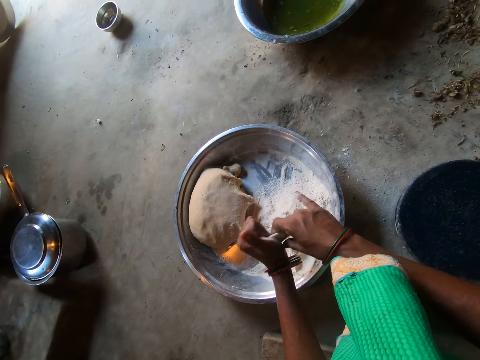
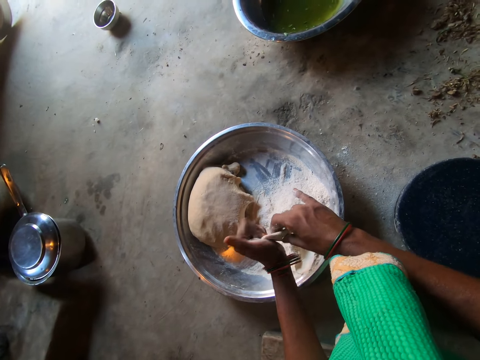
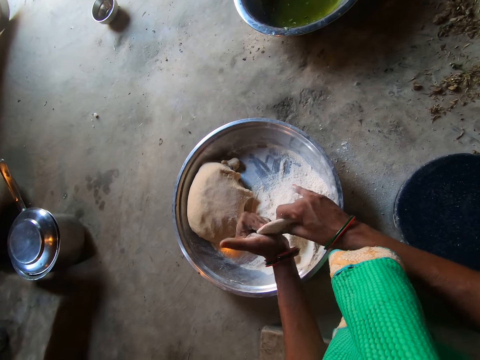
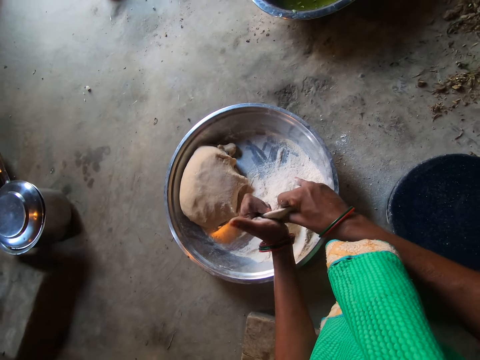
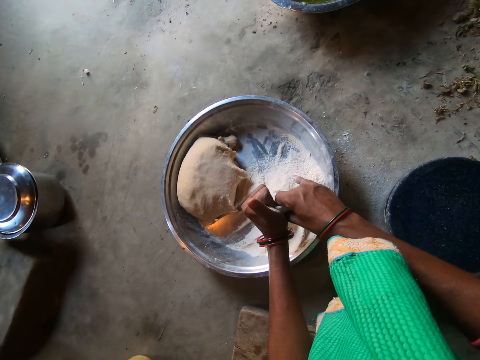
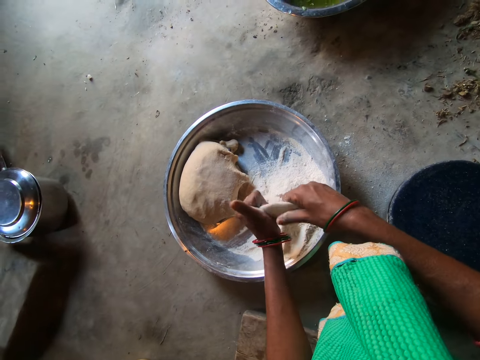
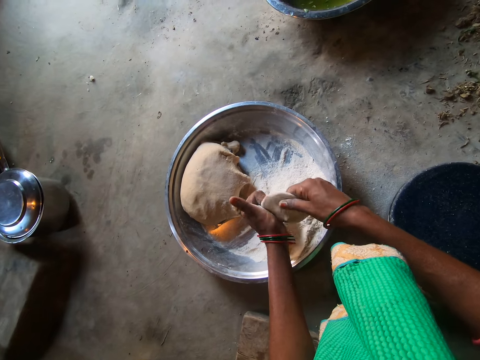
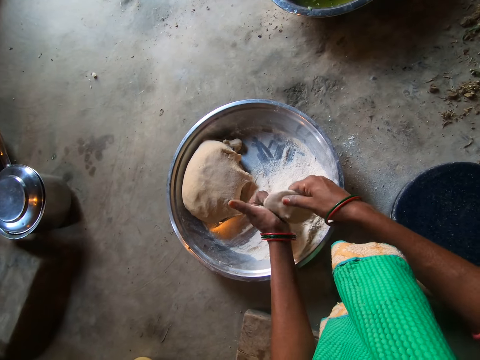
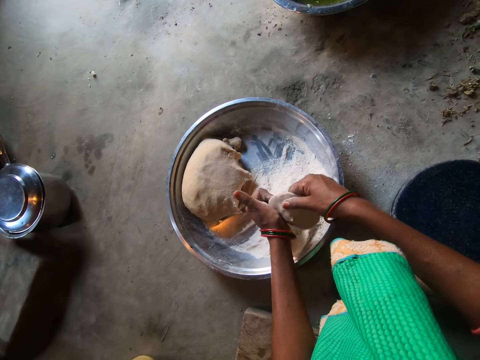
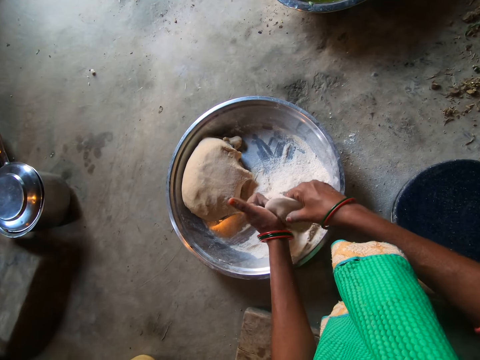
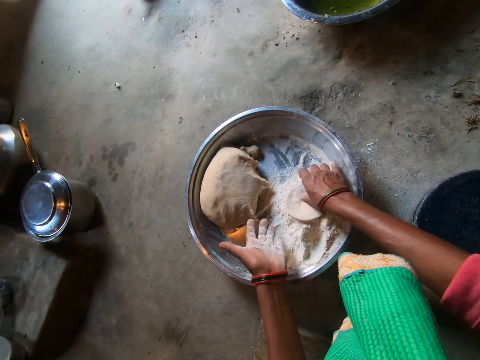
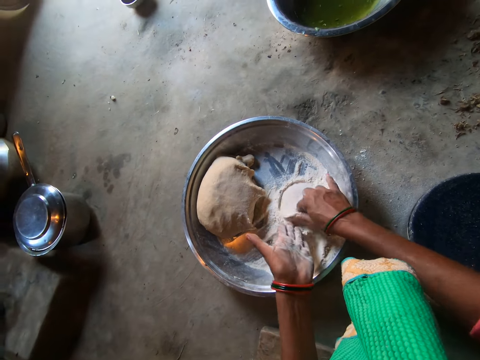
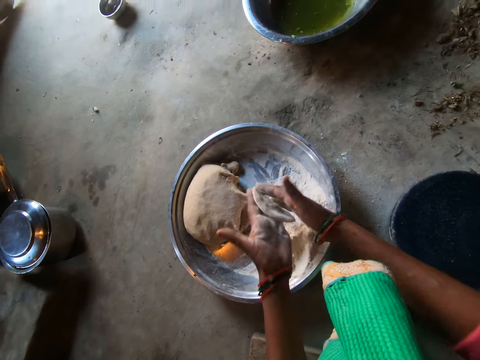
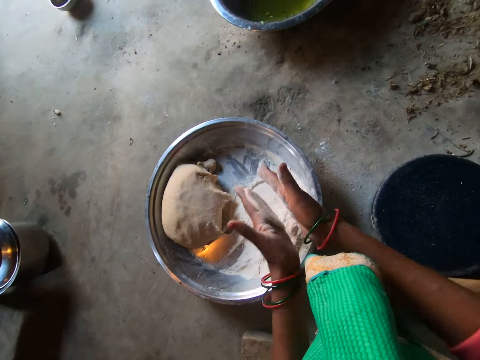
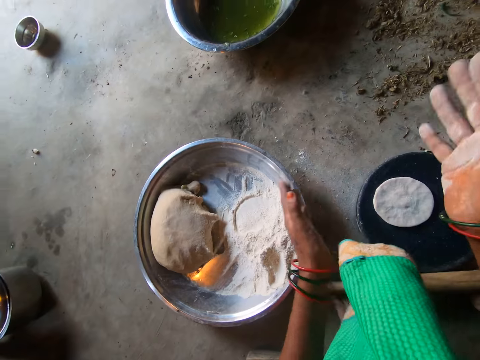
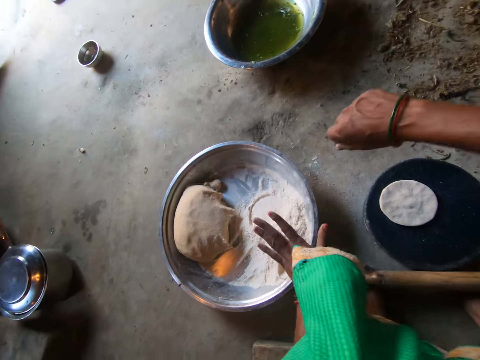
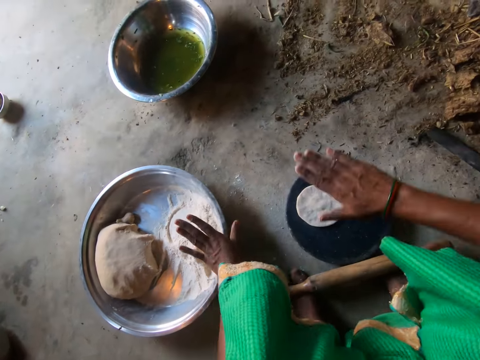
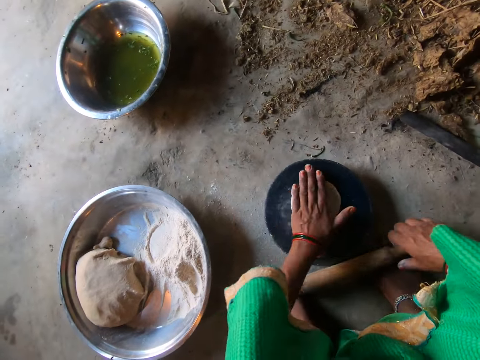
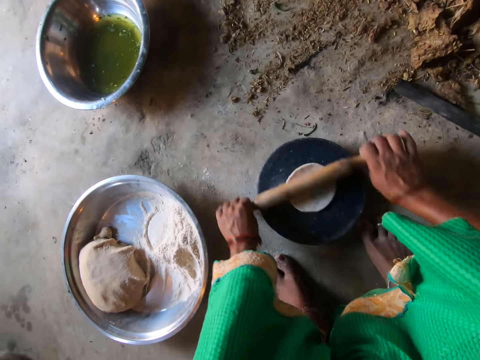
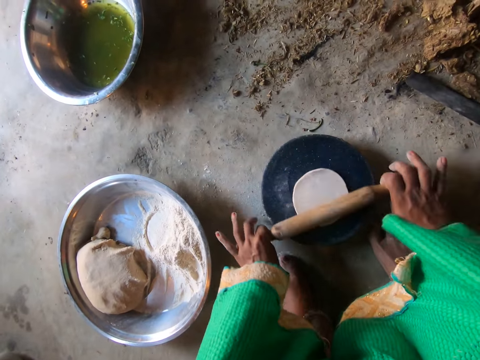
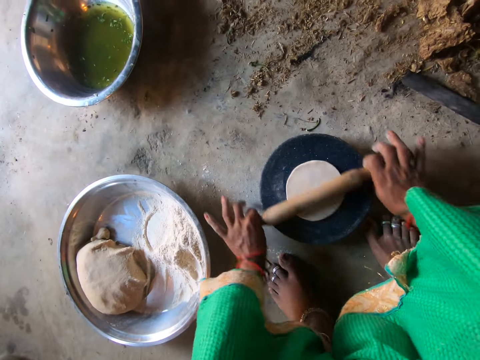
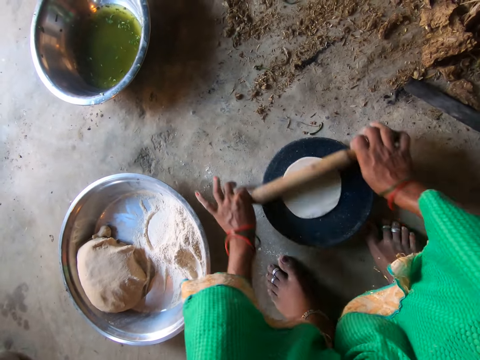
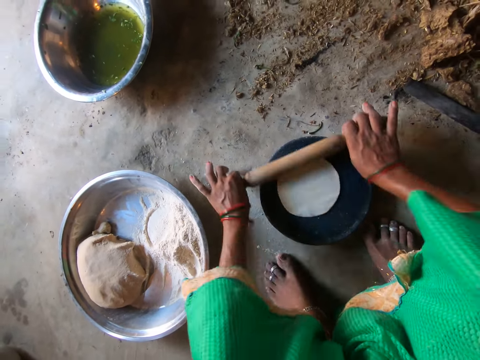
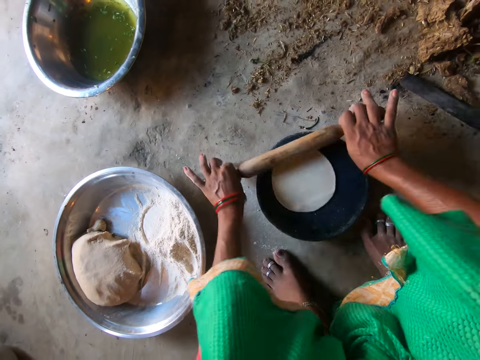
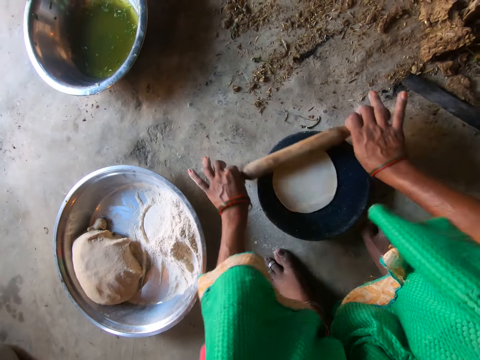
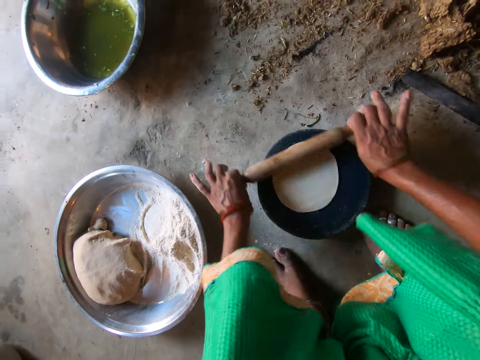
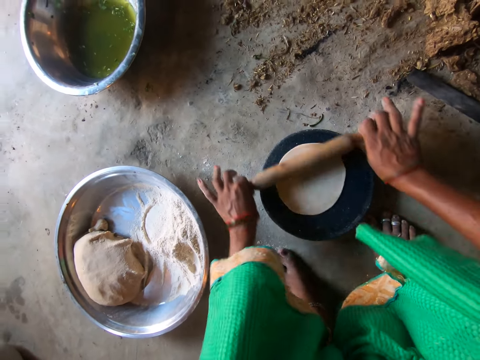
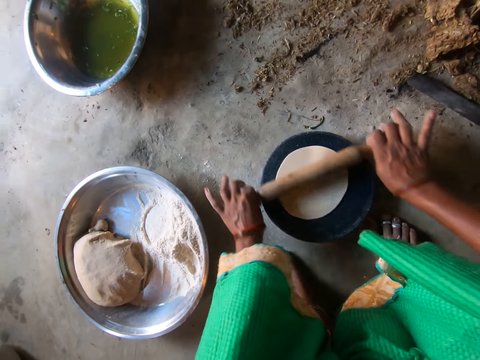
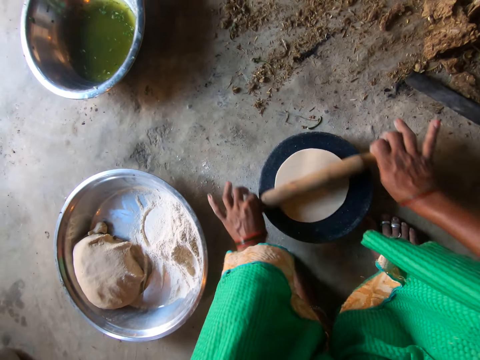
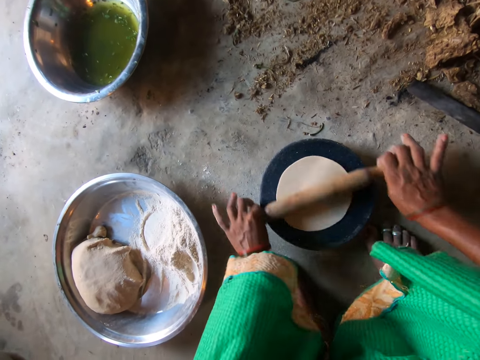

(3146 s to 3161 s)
The camera wearer drops the dough in flour. They make dough. They drop the dough on the rolling board. They roll the dough.

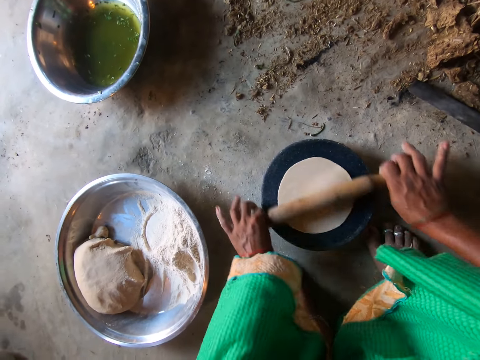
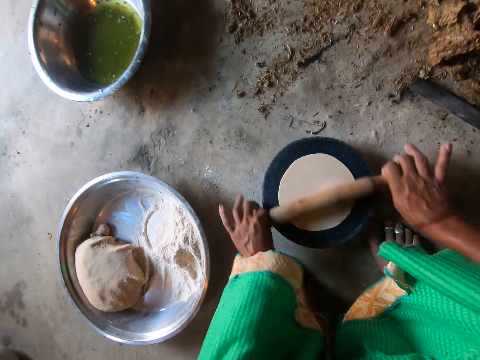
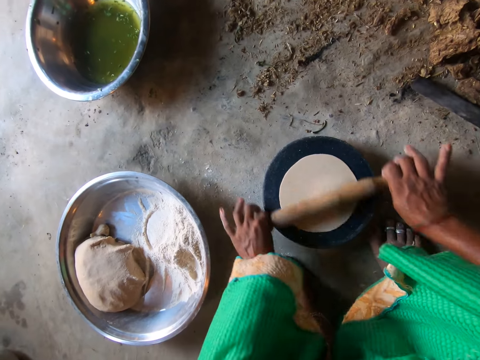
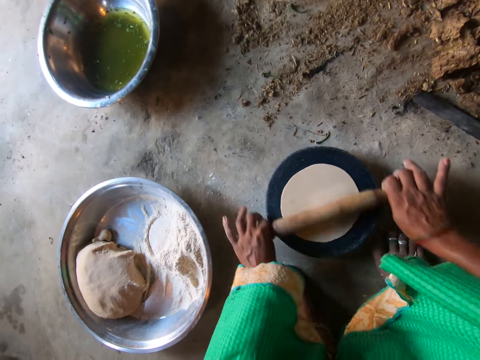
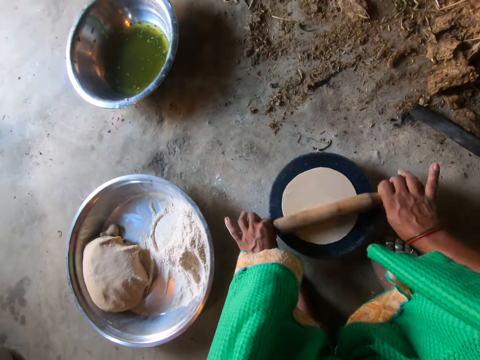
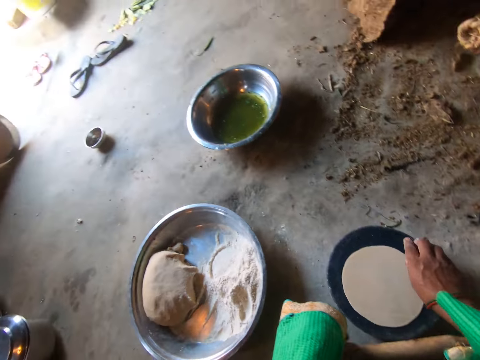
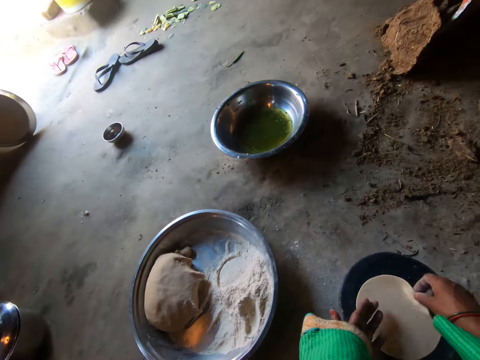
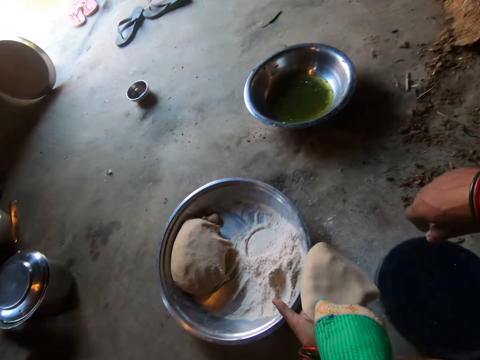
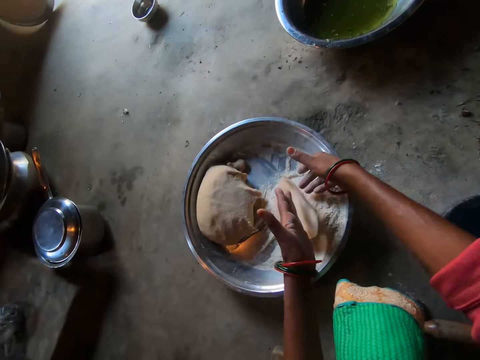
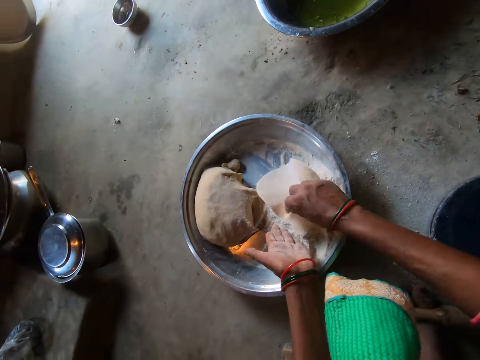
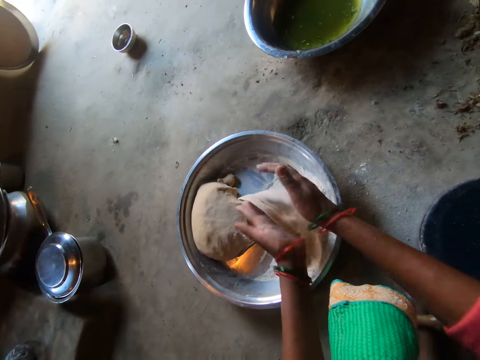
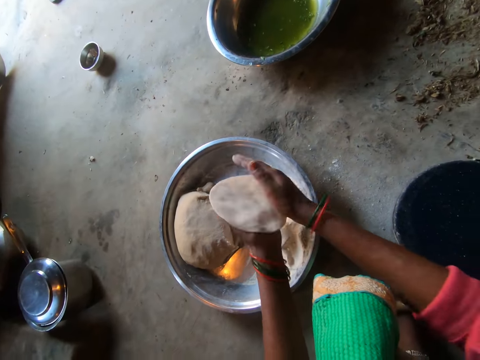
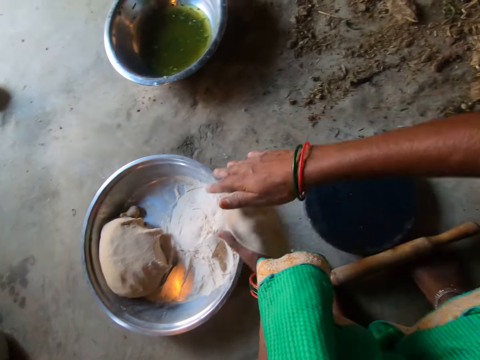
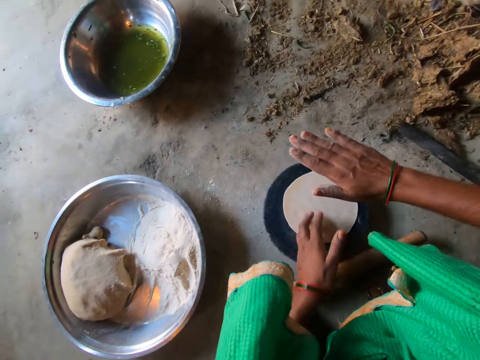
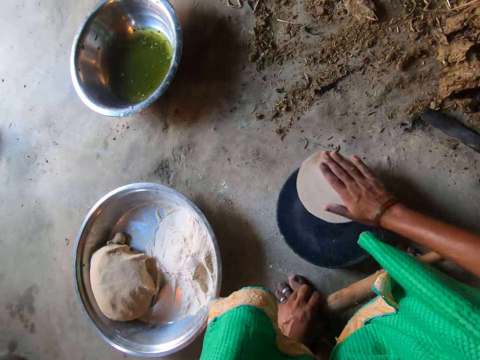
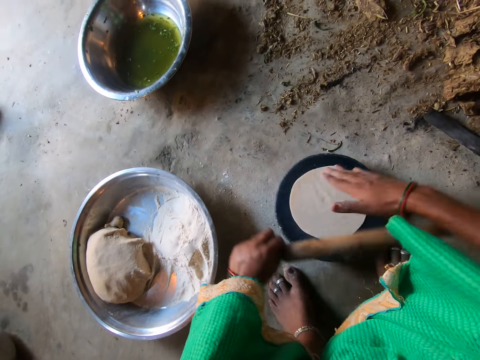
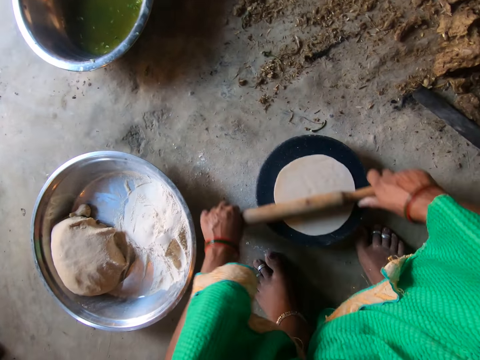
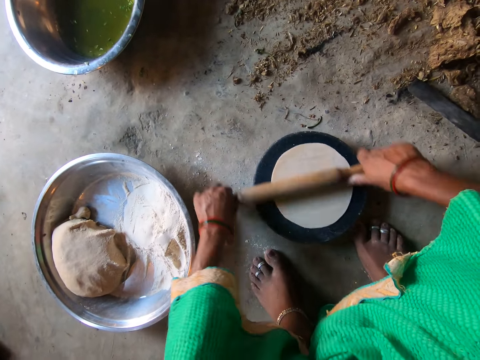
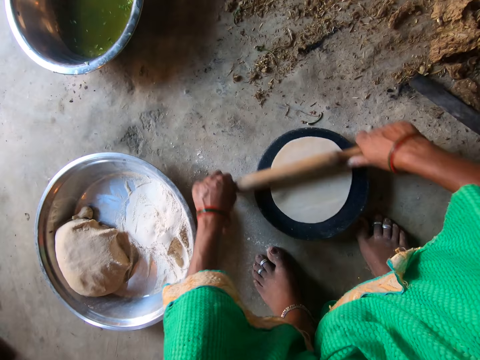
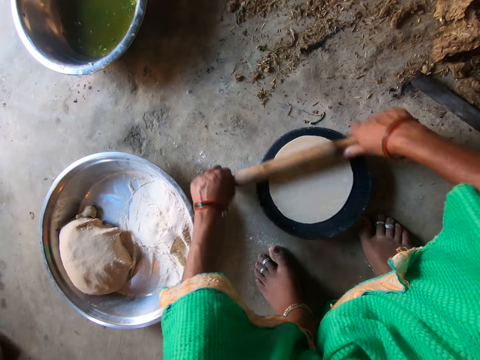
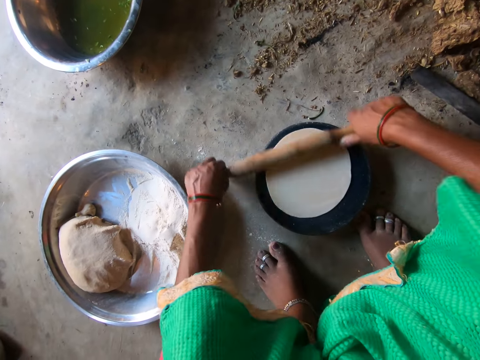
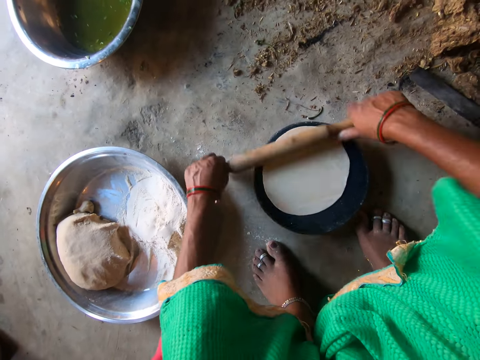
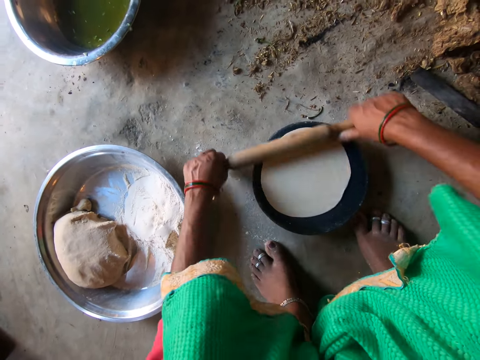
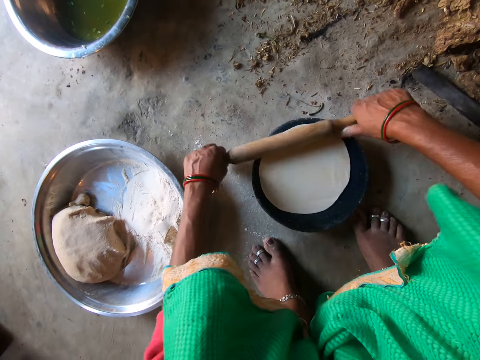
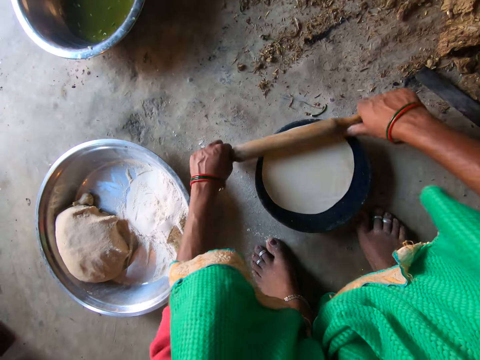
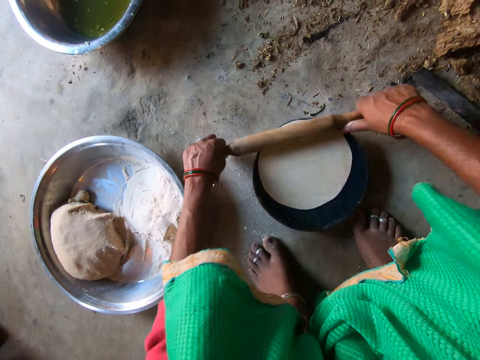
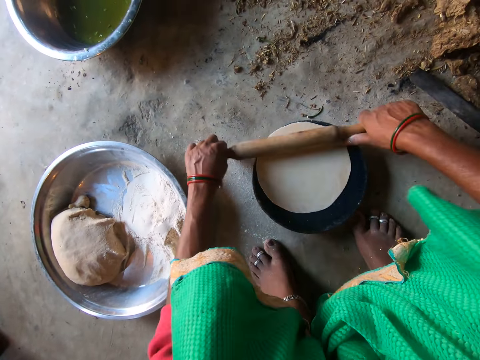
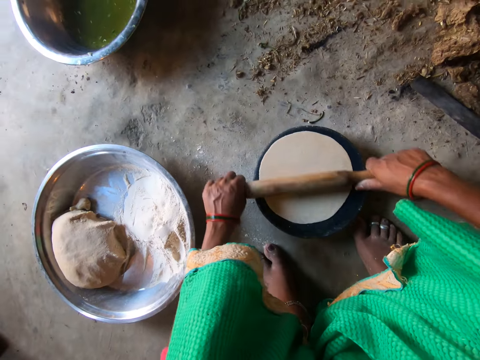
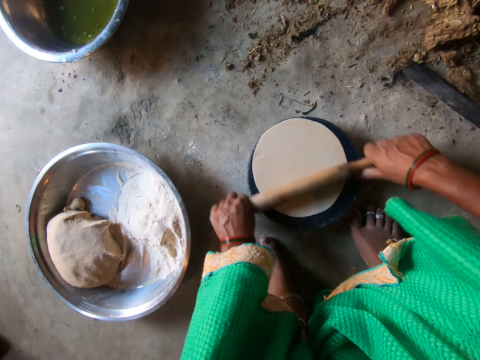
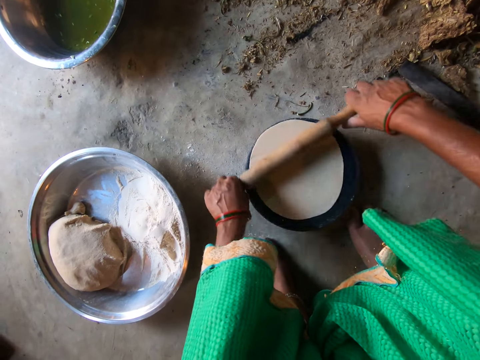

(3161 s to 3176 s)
The camera wearer takes the dough. They drop the dough in flour. They make dough. They put the dough on the rolling board. They roll the dough.
